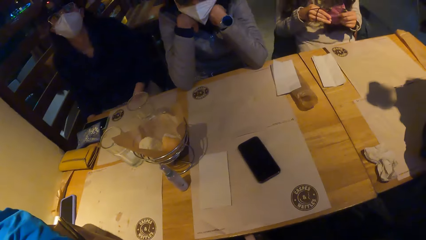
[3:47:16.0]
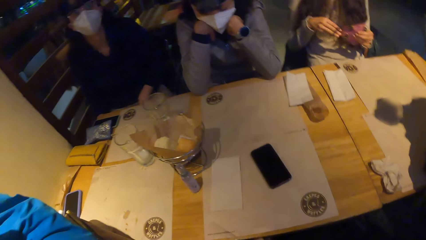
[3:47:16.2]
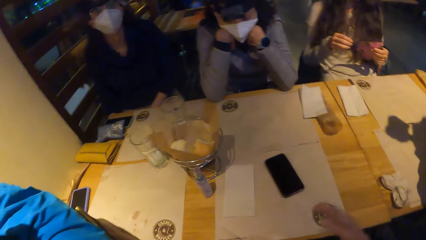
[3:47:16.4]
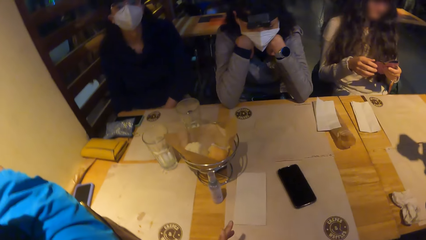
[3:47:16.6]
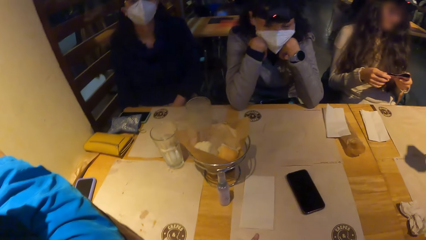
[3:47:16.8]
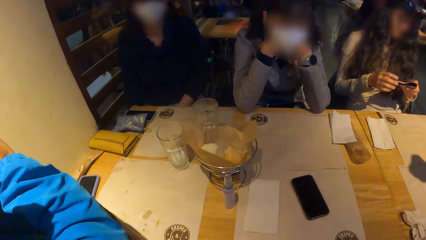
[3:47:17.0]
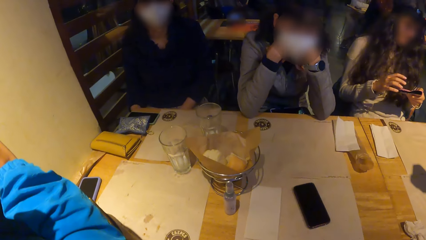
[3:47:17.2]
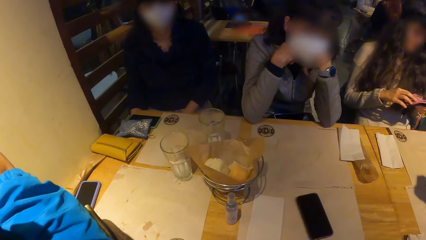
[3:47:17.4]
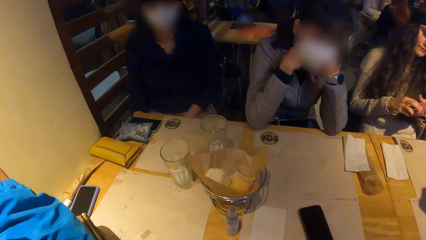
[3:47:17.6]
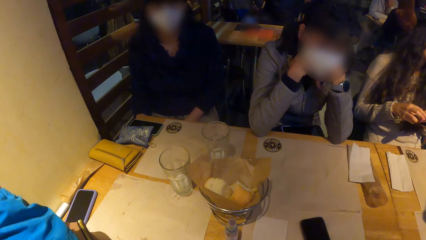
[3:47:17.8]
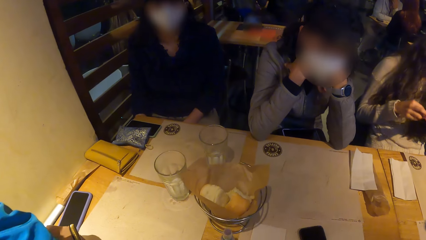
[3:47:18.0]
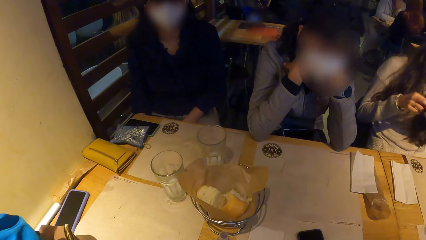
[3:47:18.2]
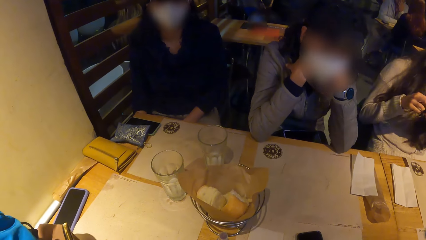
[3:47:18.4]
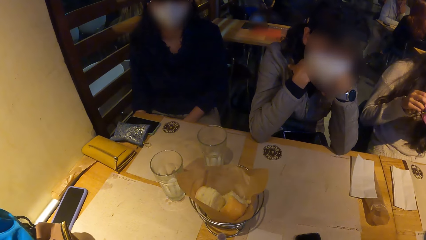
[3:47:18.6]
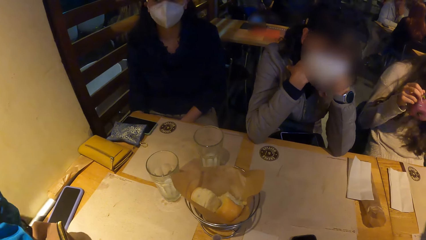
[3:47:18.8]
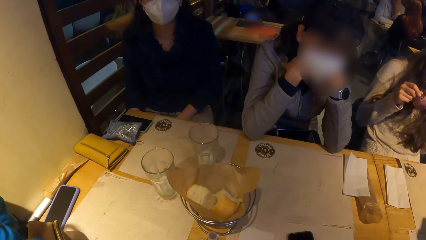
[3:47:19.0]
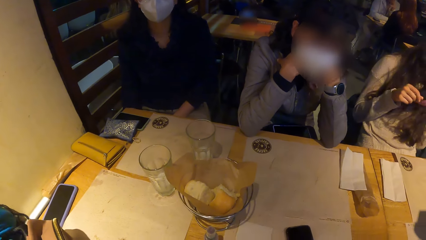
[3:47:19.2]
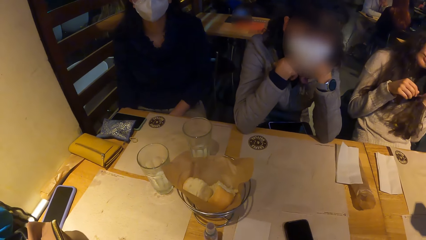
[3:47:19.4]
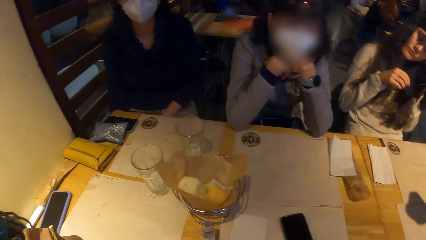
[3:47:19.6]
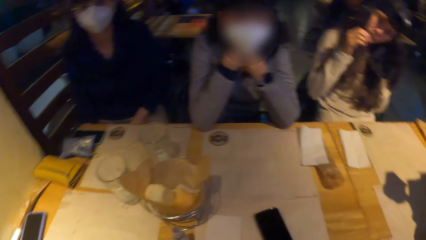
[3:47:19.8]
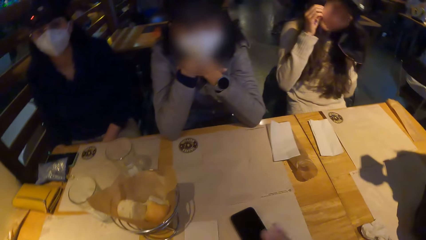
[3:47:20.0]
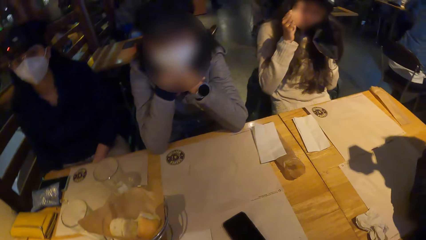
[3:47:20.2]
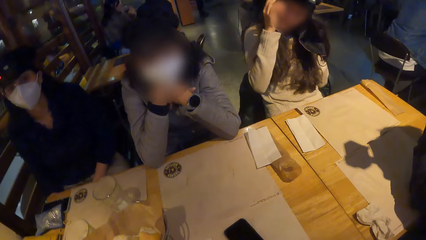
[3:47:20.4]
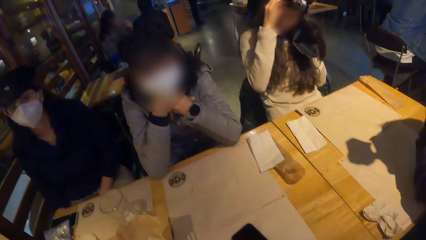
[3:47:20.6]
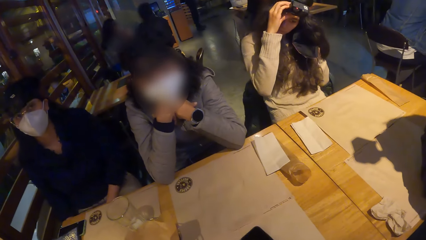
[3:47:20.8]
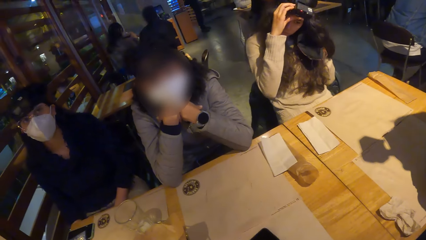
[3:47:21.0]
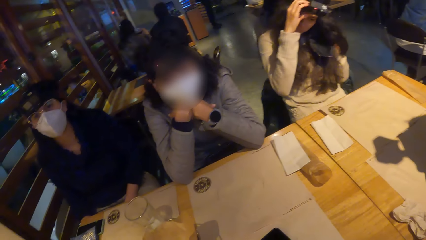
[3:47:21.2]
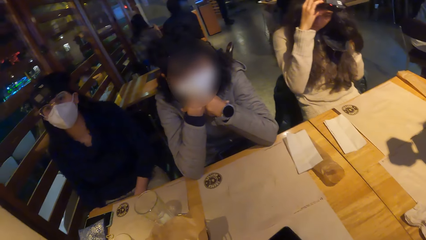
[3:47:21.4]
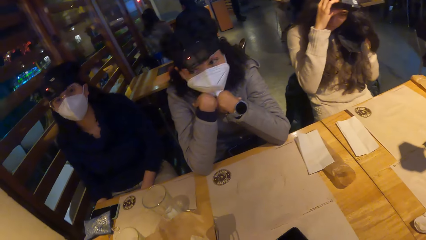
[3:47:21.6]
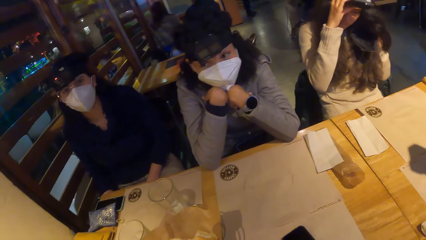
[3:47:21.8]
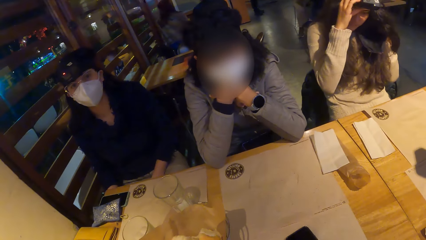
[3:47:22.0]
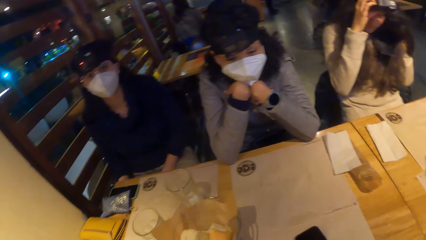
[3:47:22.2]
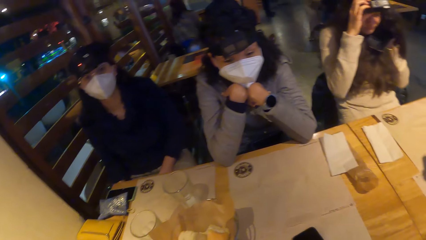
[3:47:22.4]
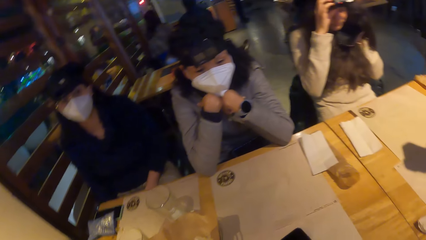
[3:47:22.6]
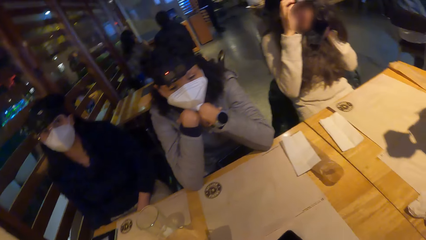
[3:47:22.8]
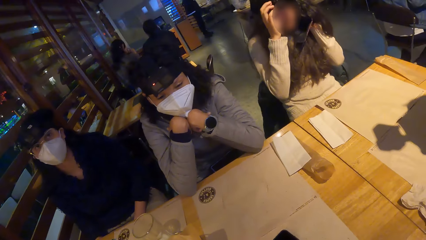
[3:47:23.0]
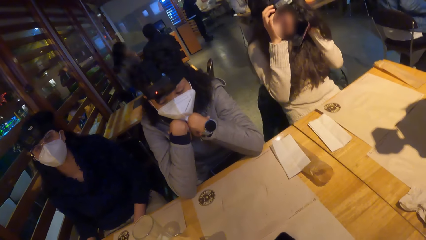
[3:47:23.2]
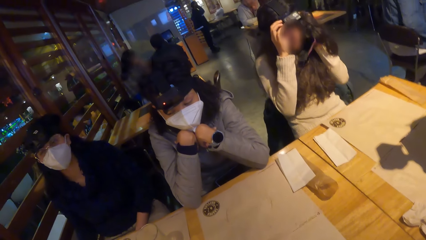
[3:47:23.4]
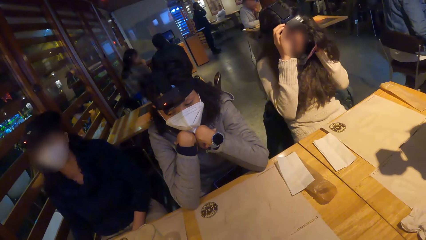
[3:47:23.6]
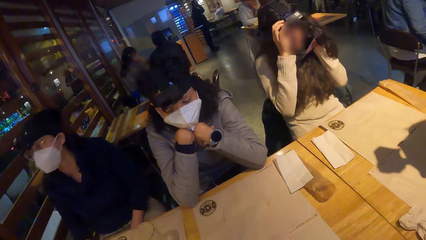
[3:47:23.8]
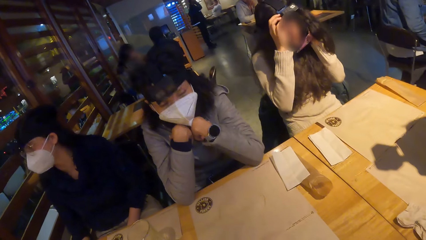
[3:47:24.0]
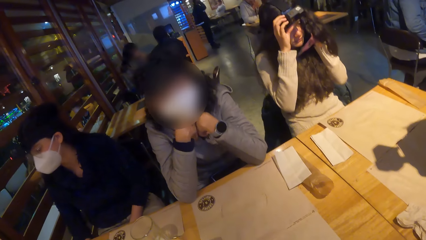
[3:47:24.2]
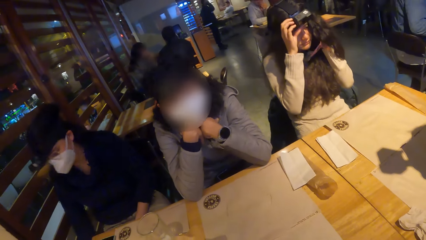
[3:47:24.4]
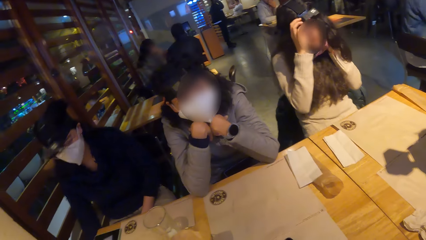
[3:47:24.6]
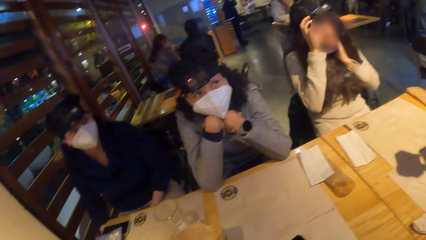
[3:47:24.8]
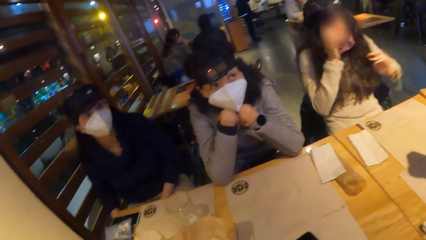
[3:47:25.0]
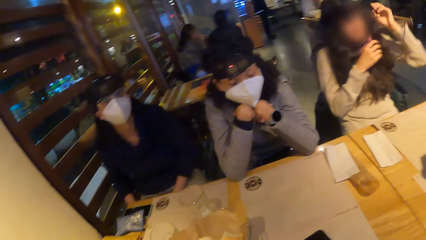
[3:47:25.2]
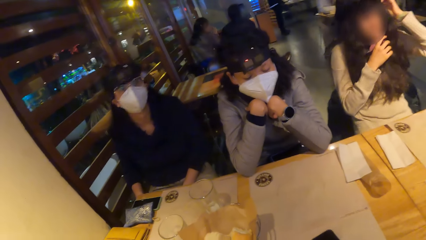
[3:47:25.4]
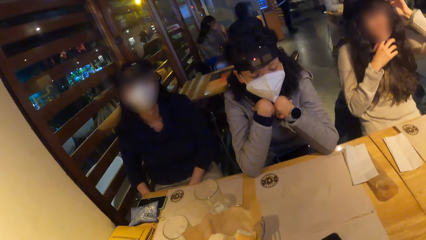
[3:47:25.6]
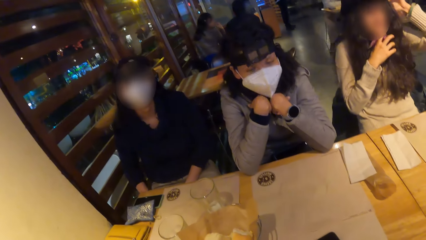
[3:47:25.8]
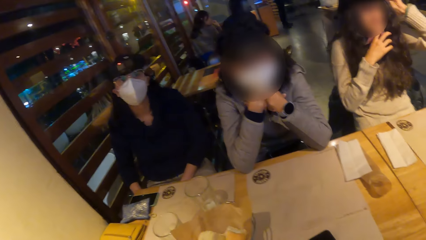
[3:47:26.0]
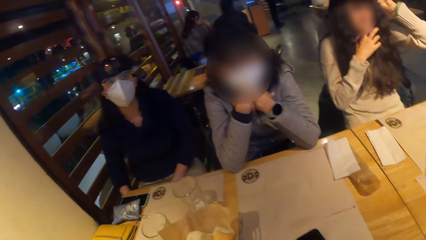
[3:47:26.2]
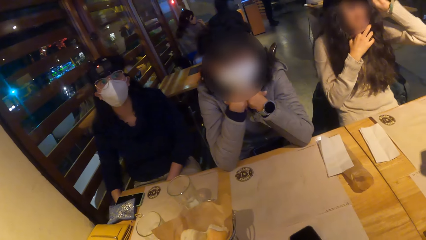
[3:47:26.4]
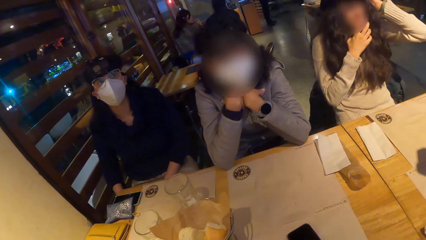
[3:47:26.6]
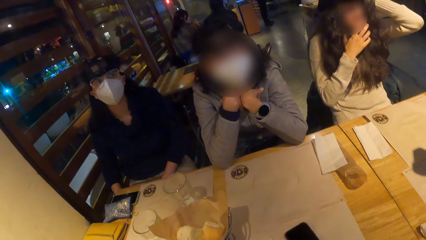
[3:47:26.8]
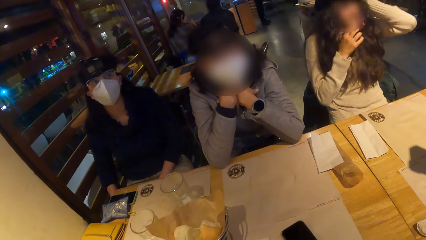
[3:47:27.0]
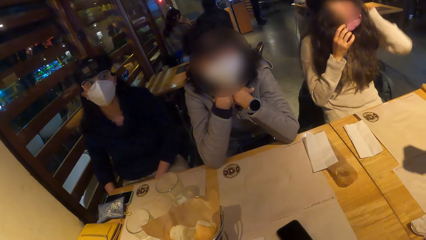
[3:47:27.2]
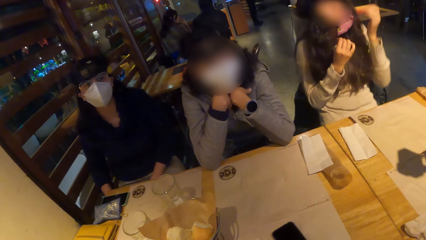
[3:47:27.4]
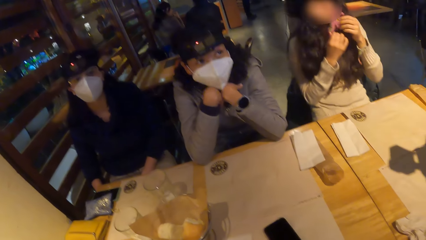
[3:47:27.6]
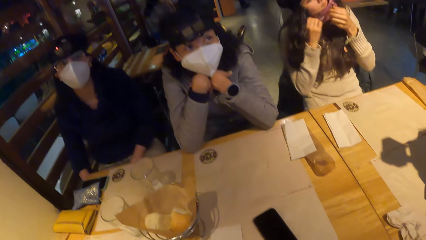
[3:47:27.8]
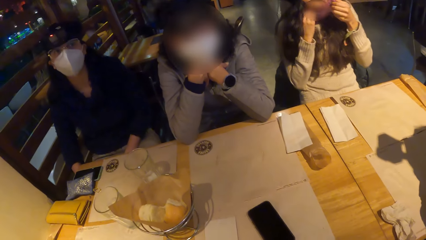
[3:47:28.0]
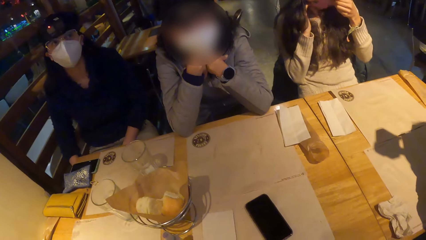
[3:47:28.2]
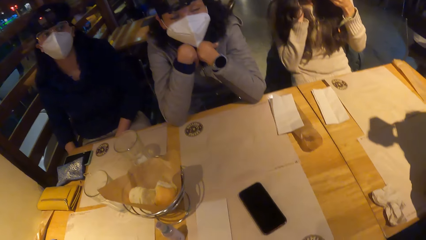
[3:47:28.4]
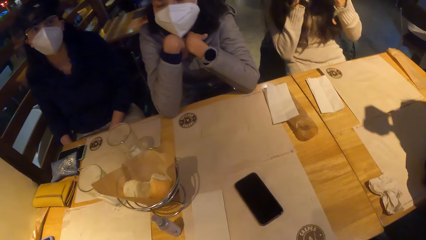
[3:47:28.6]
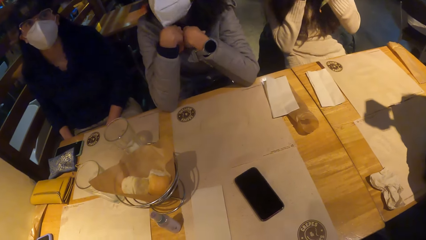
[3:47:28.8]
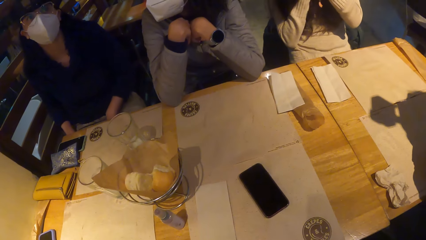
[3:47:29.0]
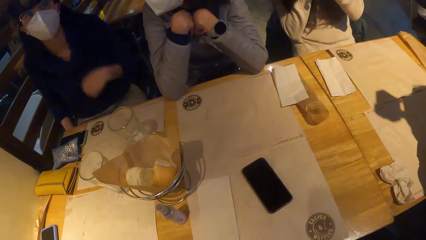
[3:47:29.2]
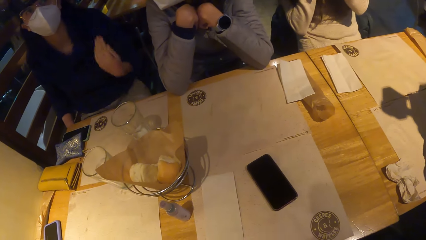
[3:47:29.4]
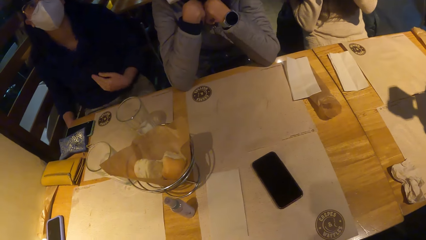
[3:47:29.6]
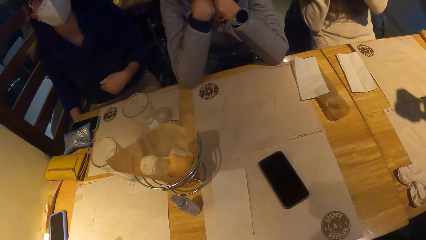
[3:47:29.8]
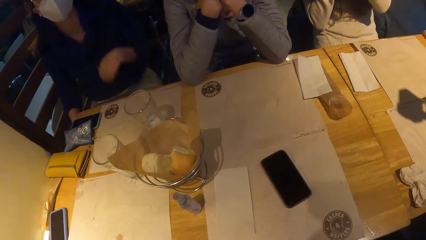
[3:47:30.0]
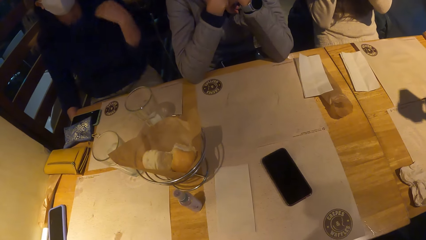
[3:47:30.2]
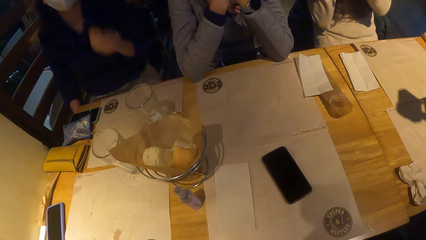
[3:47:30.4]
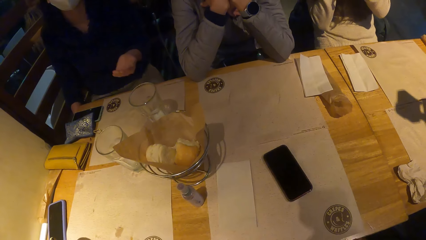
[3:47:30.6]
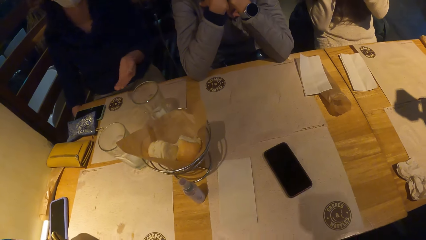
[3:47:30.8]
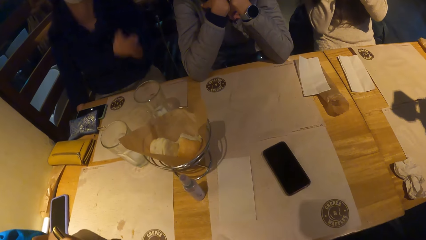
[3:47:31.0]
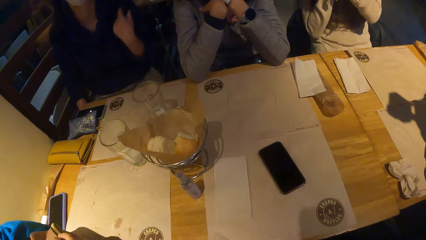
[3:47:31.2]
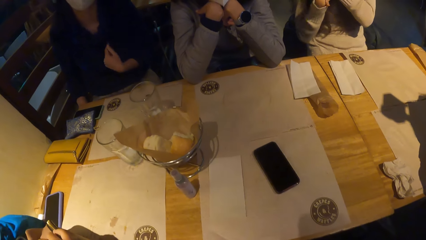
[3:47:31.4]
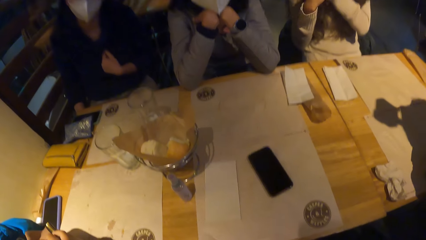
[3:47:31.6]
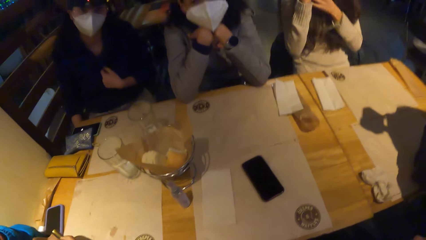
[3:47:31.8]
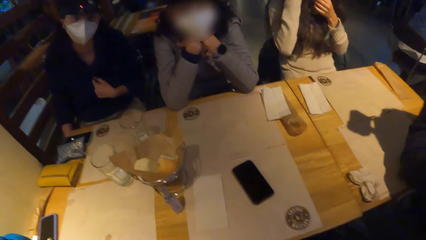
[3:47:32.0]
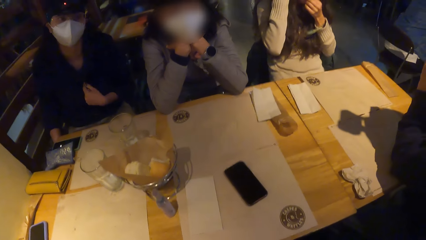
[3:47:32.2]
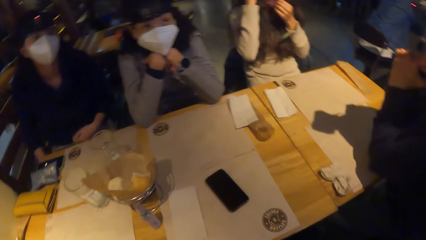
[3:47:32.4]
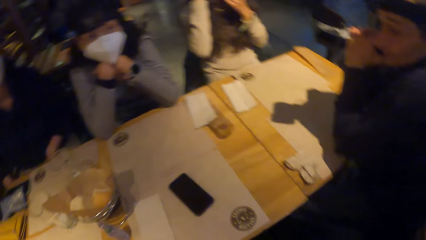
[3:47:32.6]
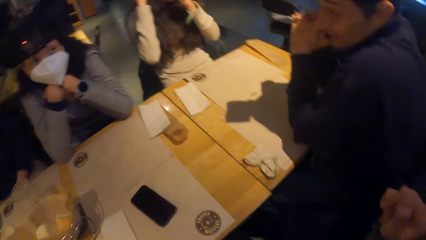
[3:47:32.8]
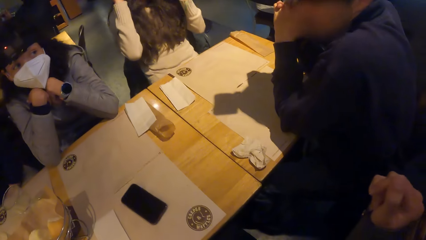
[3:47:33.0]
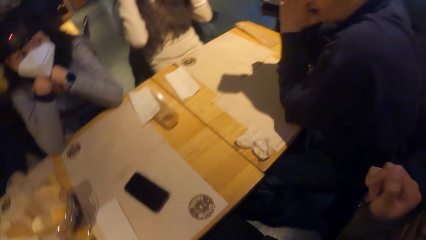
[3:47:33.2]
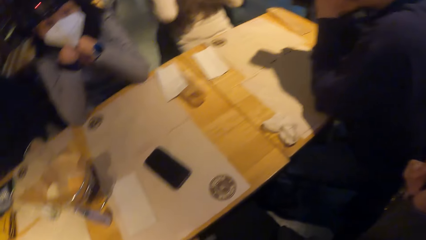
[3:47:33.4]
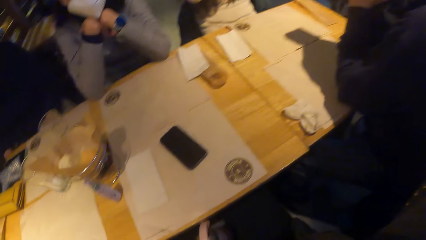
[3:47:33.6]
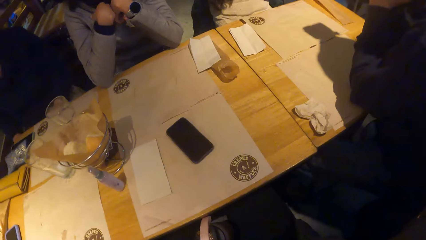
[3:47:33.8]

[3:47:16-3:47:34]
A woman holds a nose mask with both hands. Another woman puts on the mask. The first woman adjusts a head camera on her head with her right hand. The first woman adjusts the head camera on her head with her left hand. The first woman wears the nose mask over her nose with both hands. A third woman makes a gesture.
